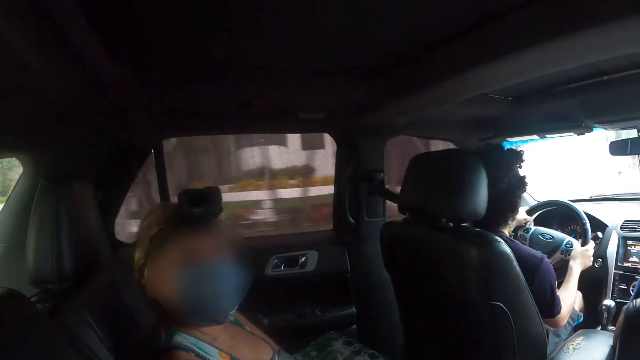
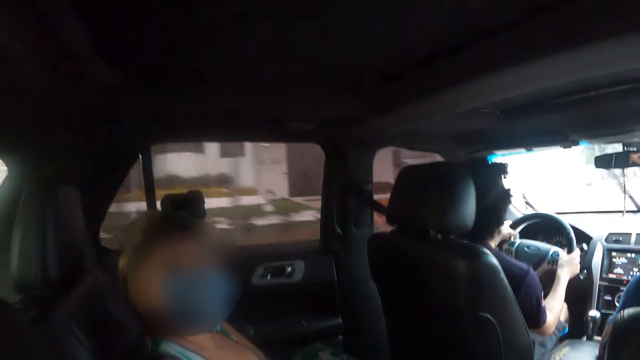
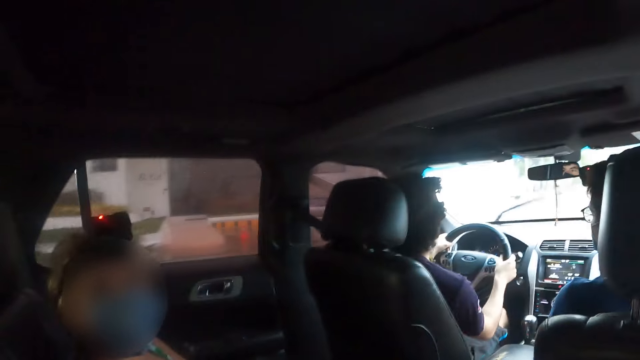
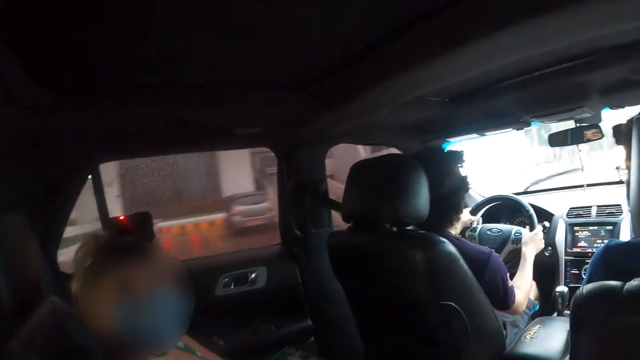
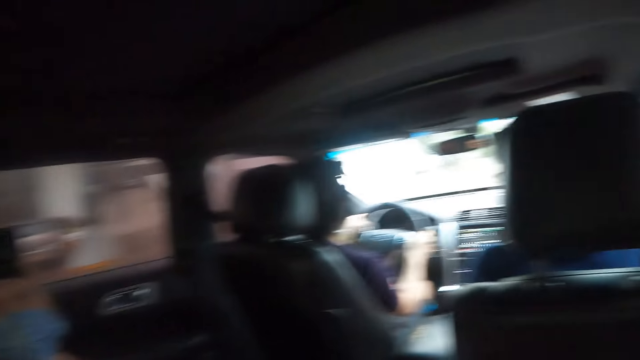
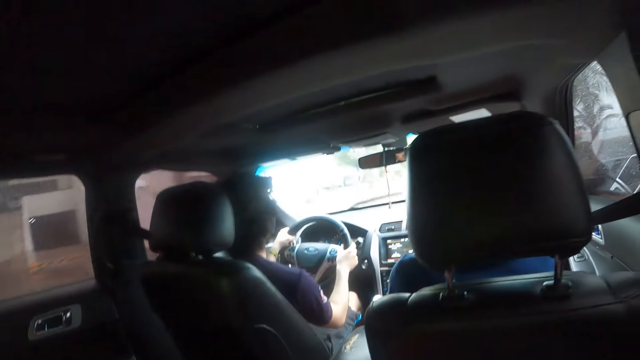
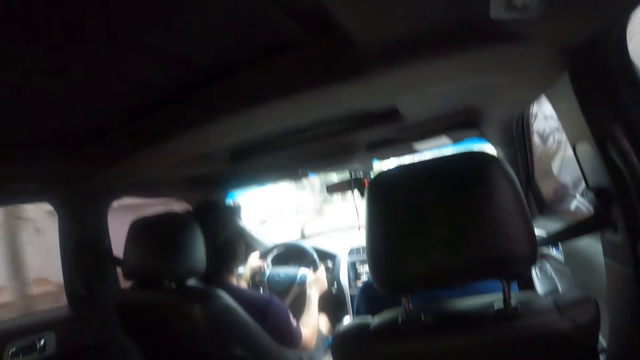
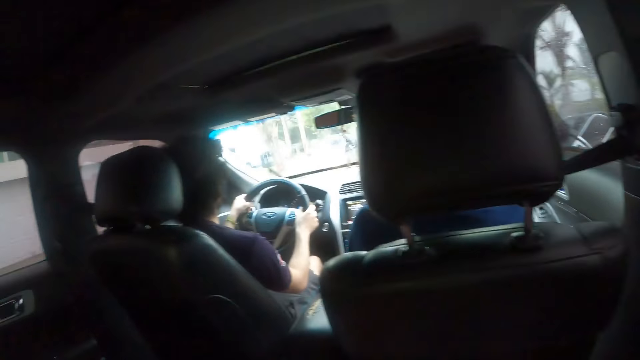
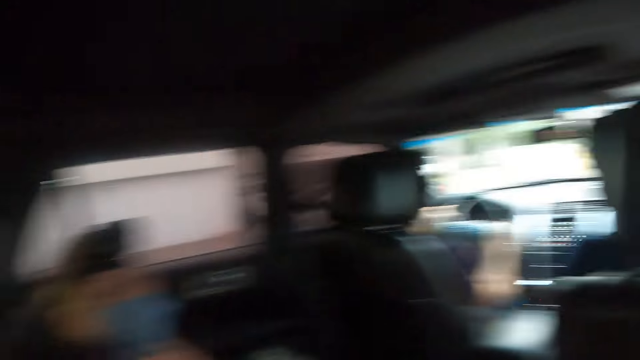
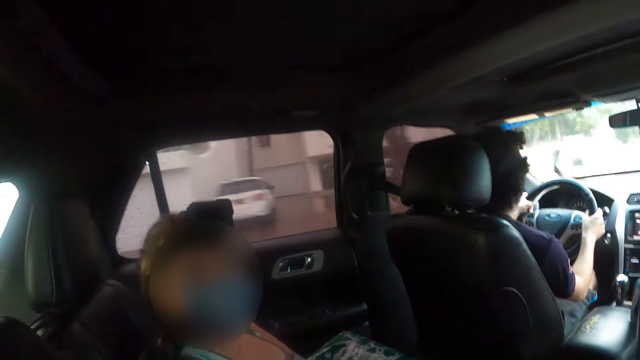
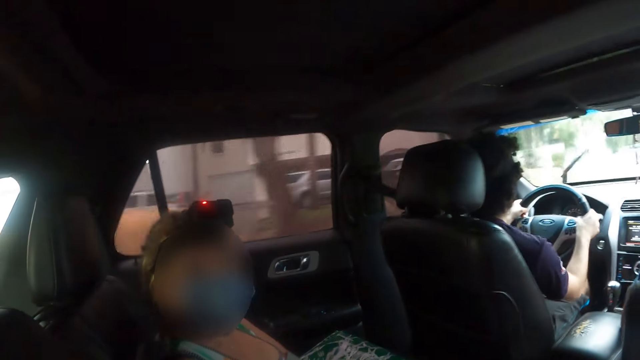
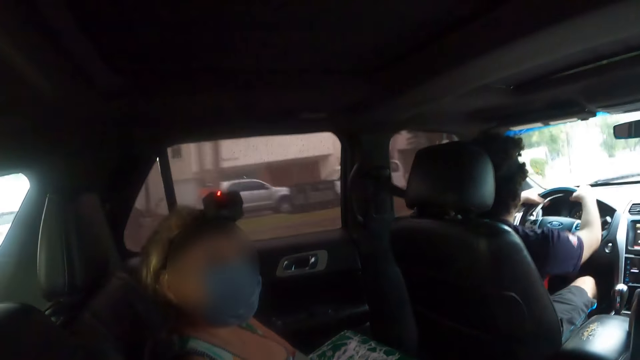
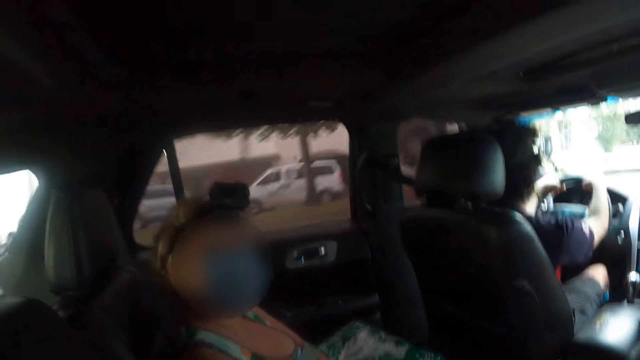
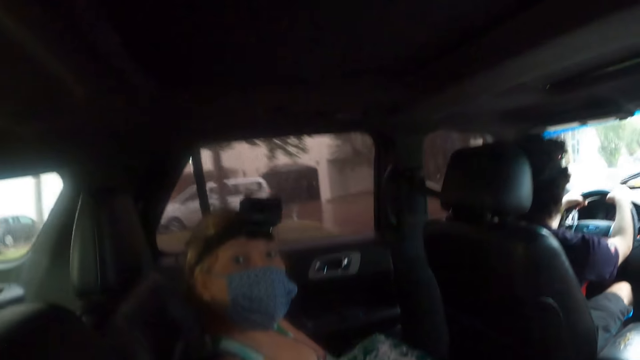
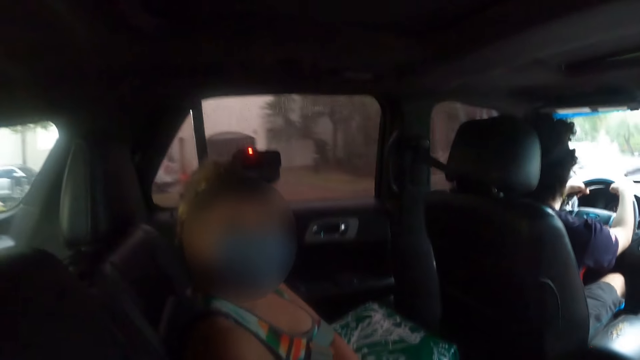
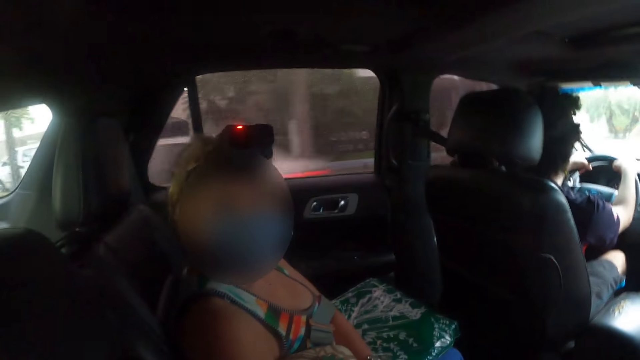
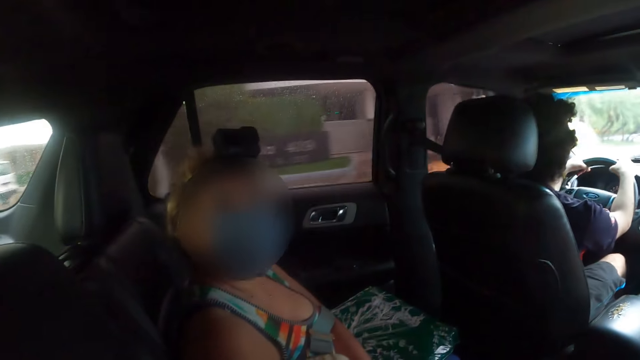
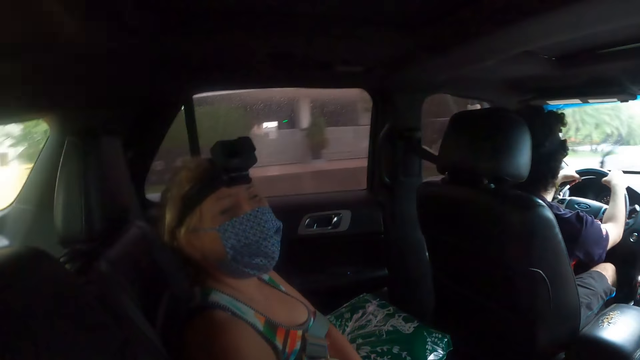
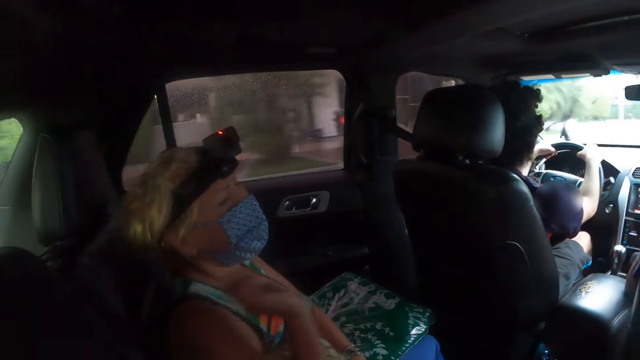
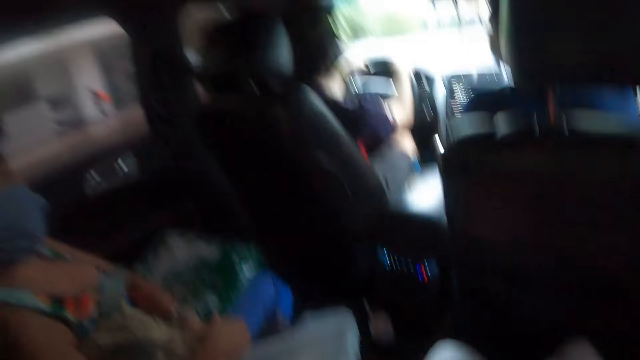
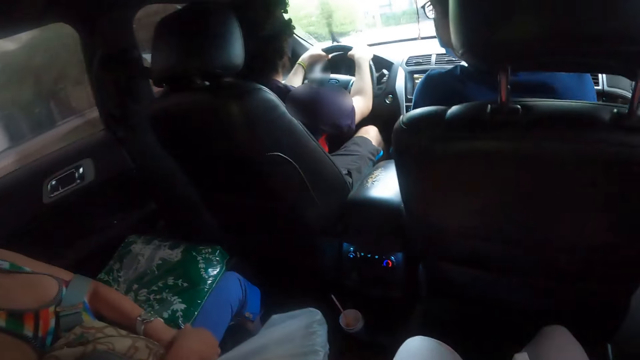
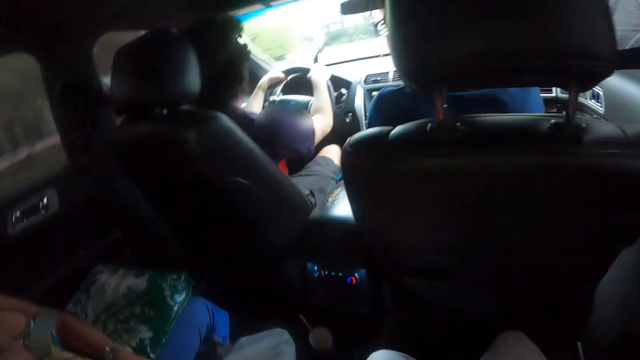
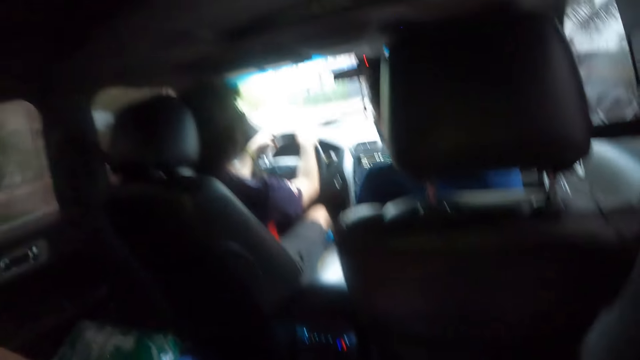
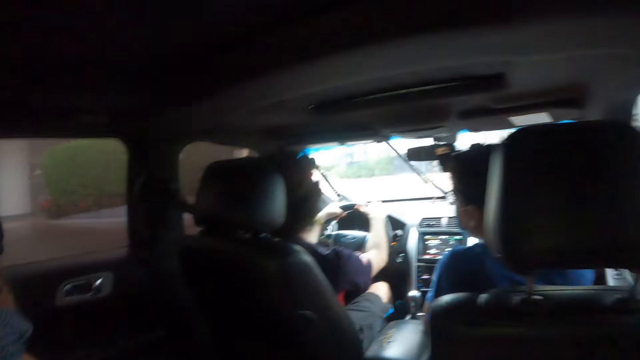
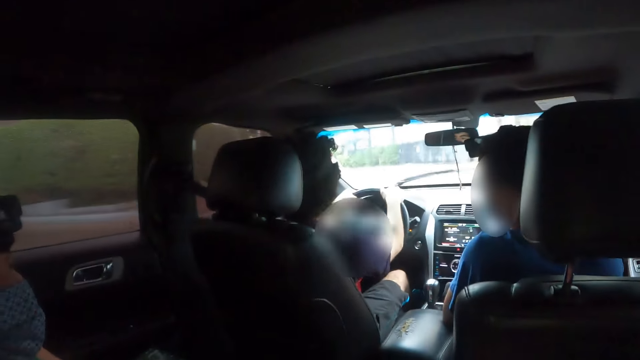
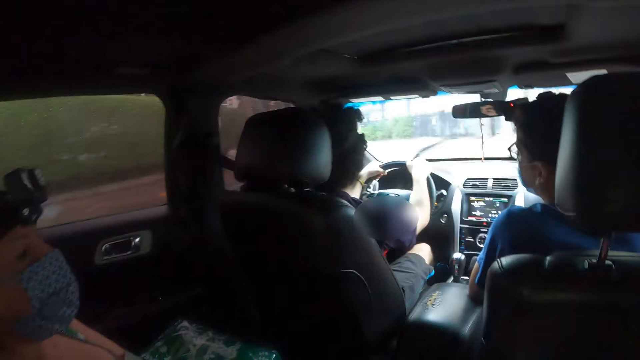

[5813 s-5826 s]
The camera wearer looks around. They look around again. A person holds a steering wheel. Another person moves a head and moves a hand. The camera wearer looks around.

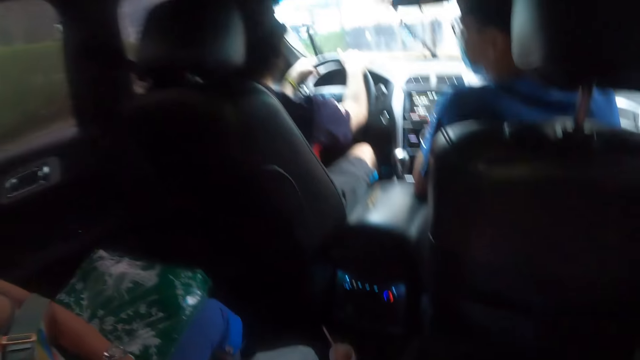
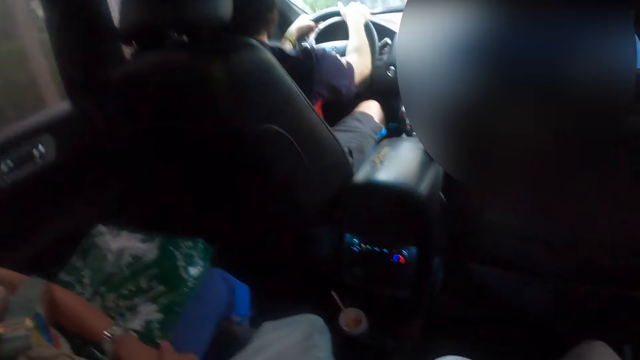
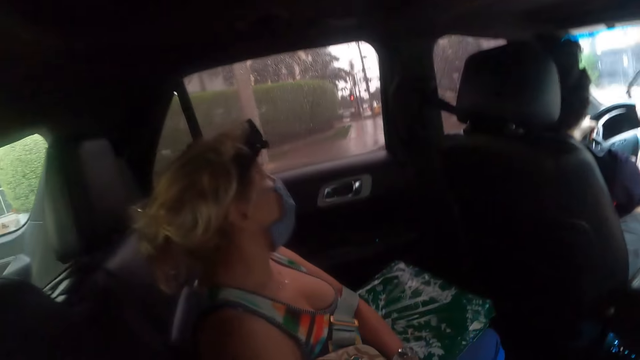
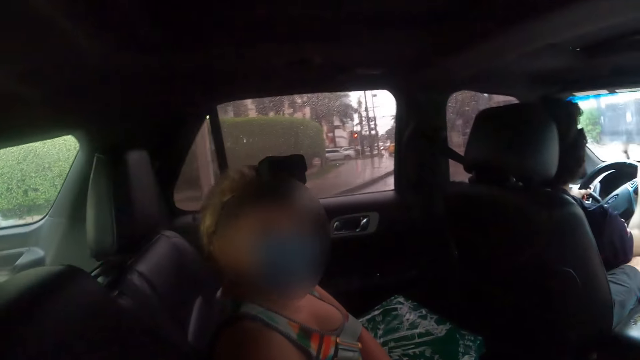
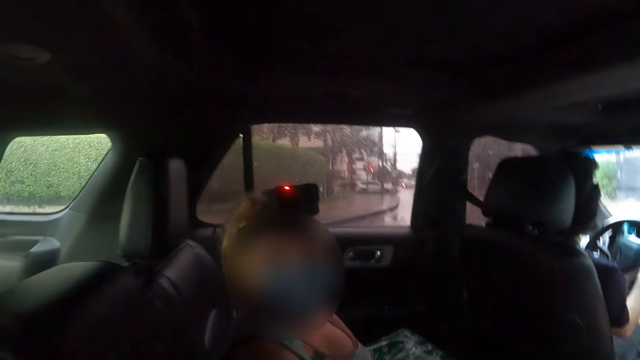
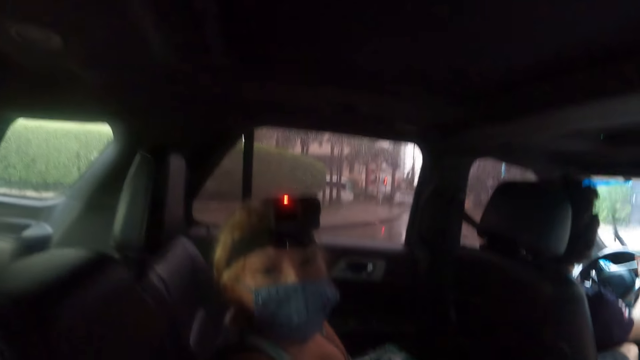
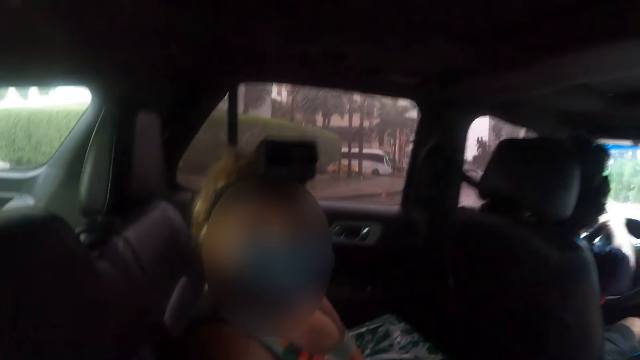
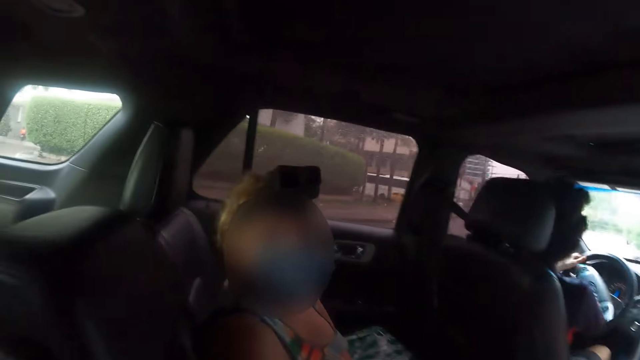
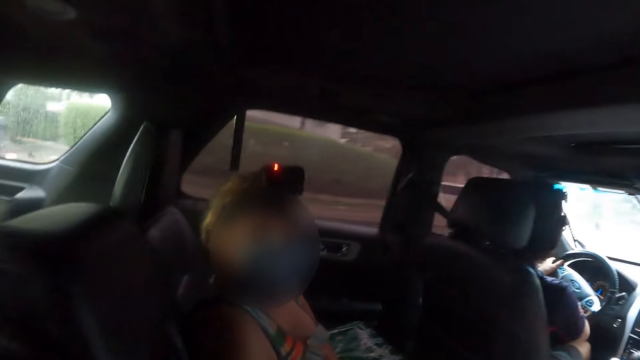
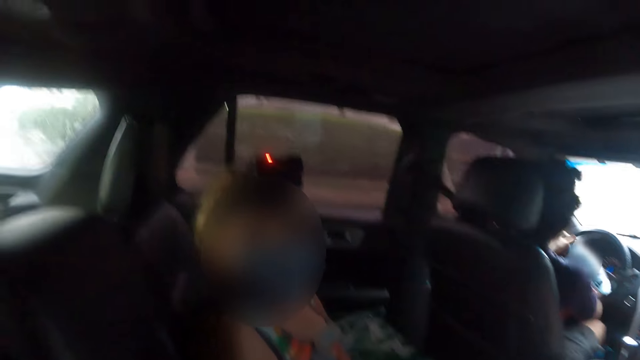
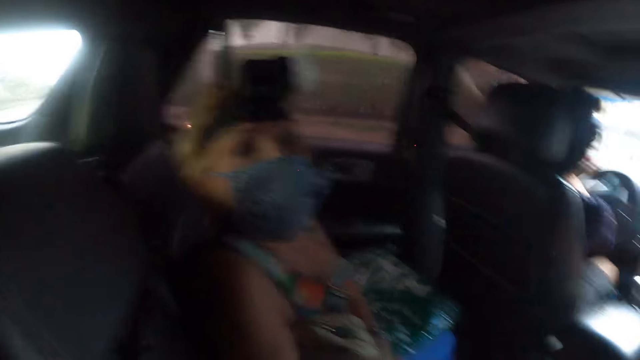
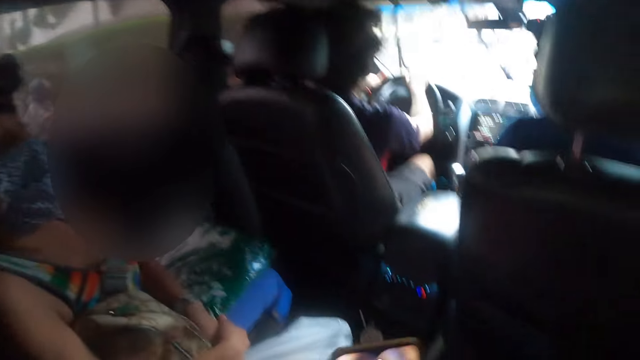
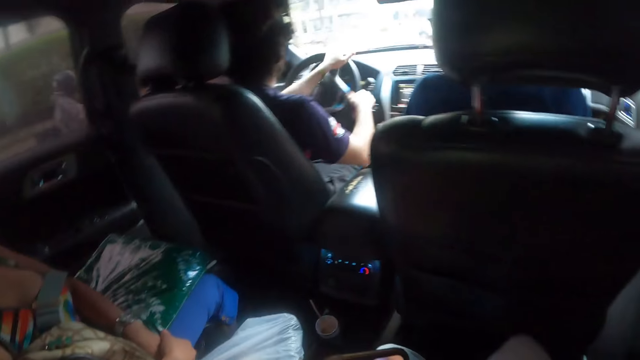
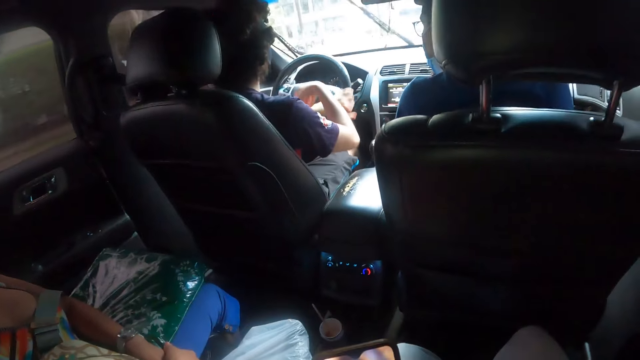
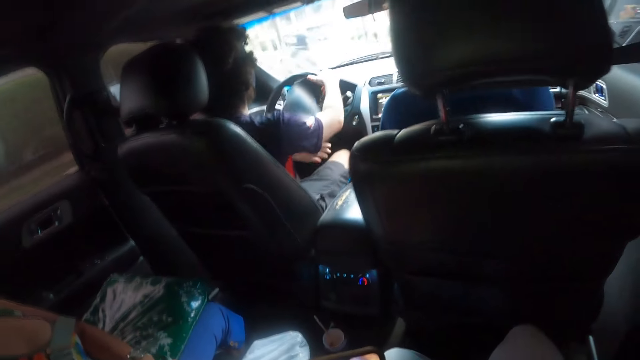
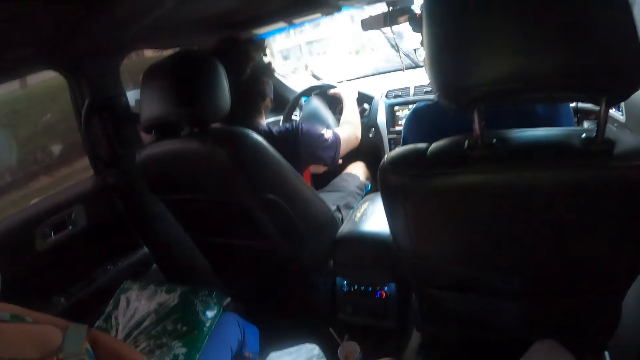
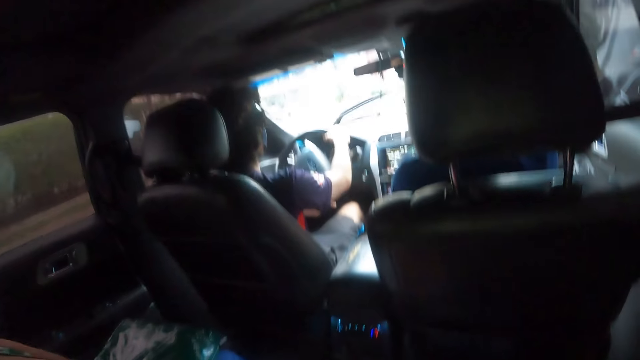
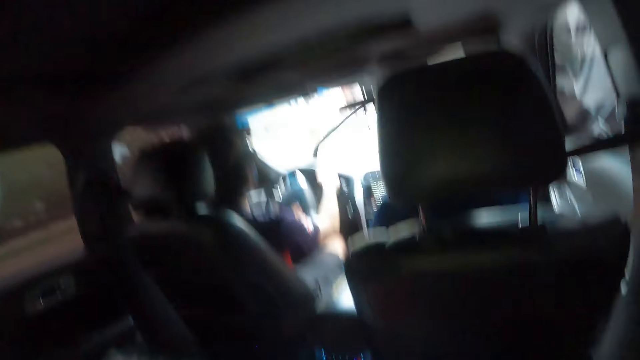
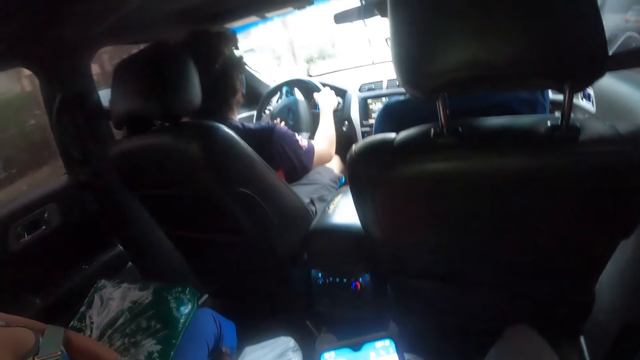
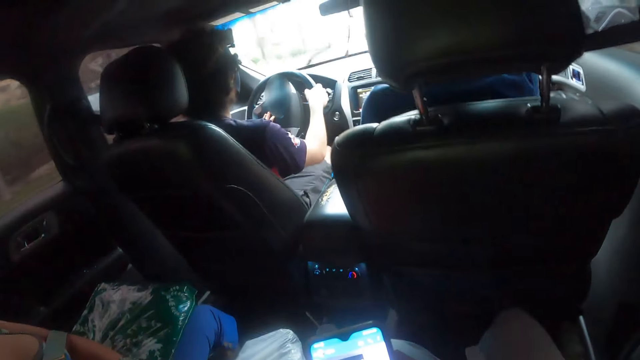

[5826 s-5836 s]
The camera wearer looks around. A person moves a head. Another person drives a vehicle. The first person moves a head. The other person drives a vehicle.
